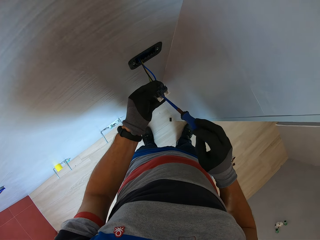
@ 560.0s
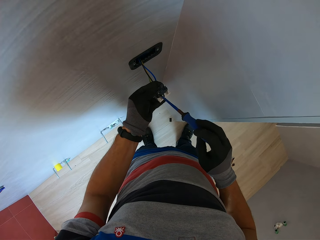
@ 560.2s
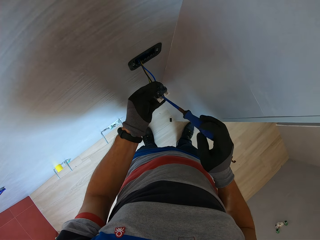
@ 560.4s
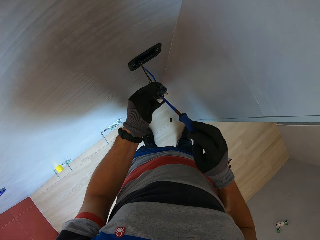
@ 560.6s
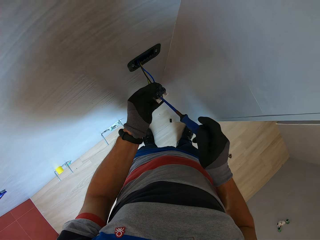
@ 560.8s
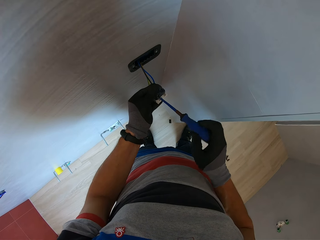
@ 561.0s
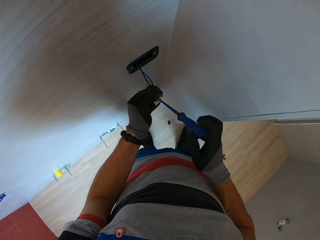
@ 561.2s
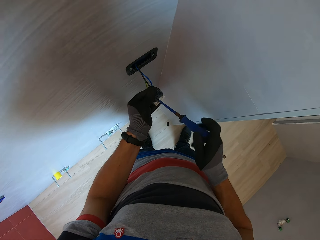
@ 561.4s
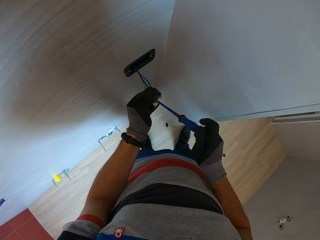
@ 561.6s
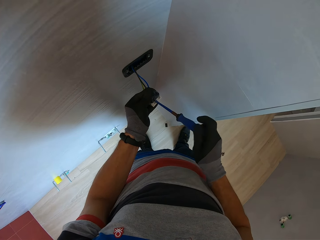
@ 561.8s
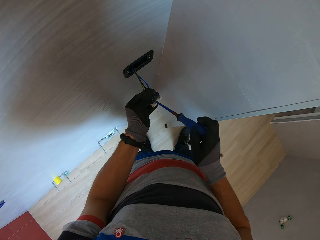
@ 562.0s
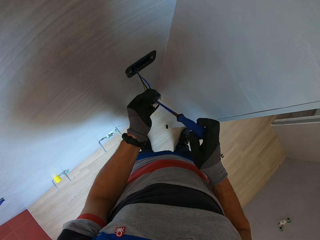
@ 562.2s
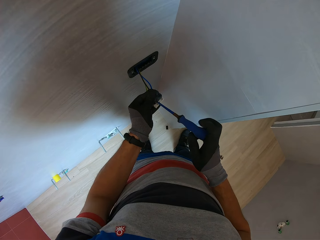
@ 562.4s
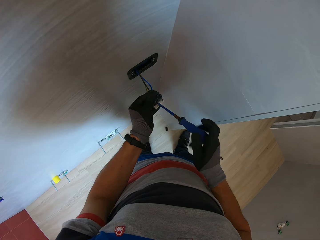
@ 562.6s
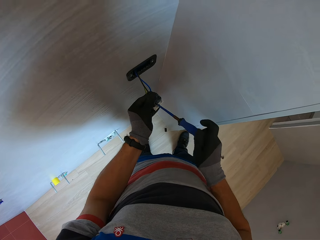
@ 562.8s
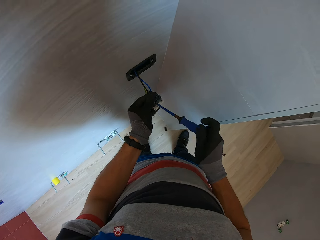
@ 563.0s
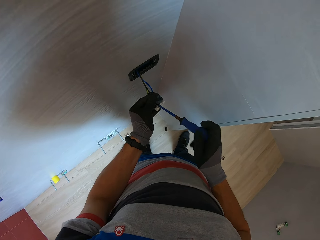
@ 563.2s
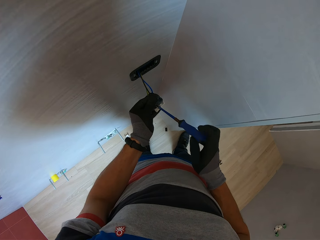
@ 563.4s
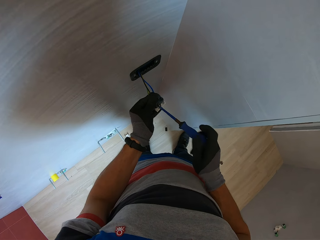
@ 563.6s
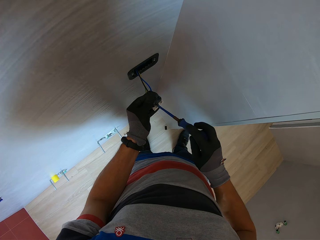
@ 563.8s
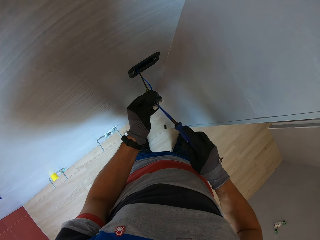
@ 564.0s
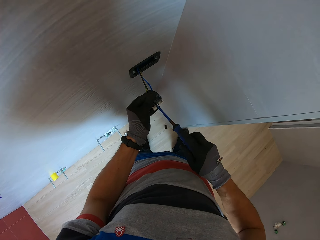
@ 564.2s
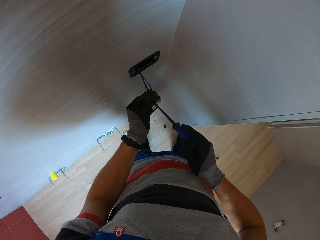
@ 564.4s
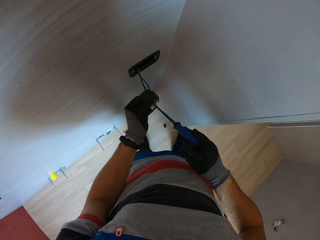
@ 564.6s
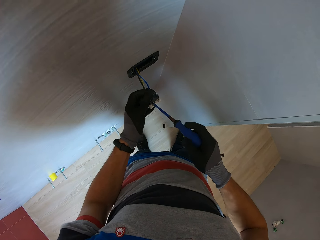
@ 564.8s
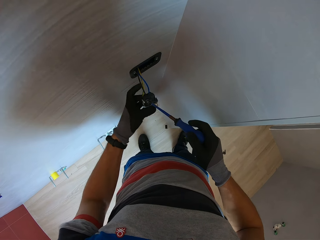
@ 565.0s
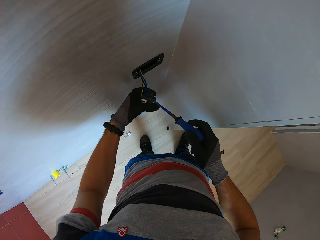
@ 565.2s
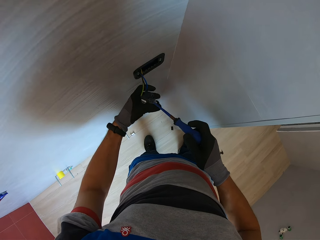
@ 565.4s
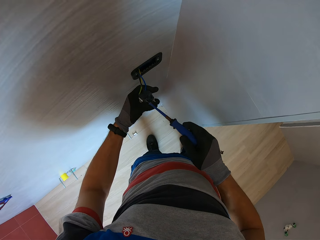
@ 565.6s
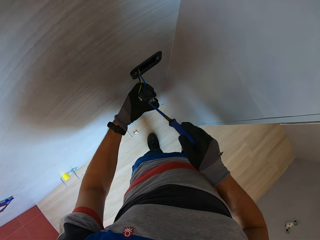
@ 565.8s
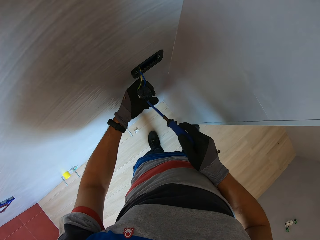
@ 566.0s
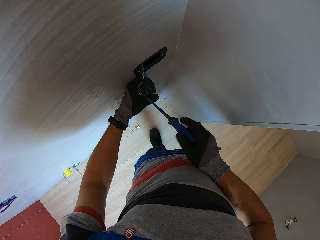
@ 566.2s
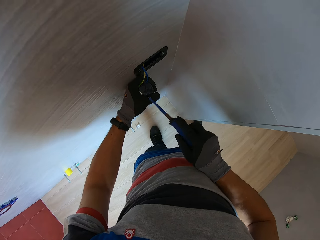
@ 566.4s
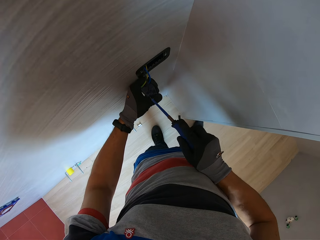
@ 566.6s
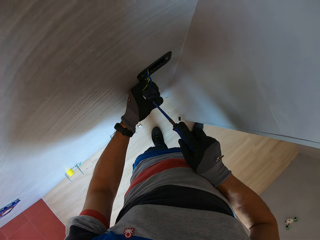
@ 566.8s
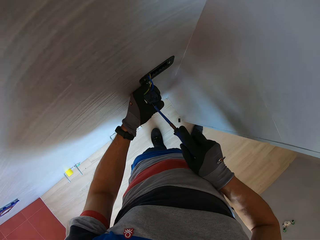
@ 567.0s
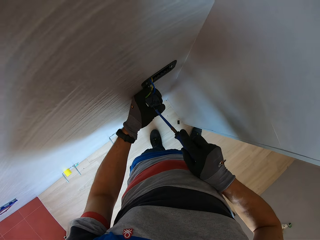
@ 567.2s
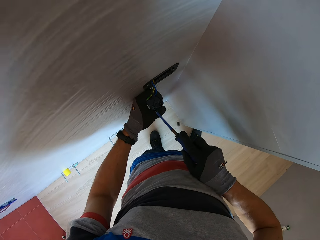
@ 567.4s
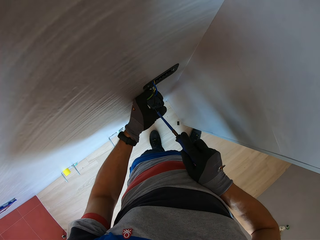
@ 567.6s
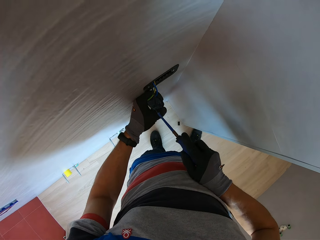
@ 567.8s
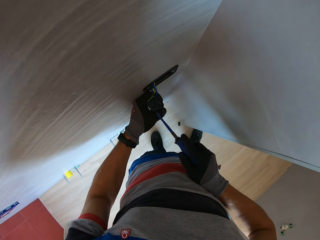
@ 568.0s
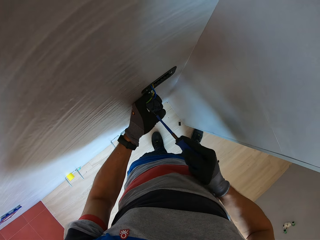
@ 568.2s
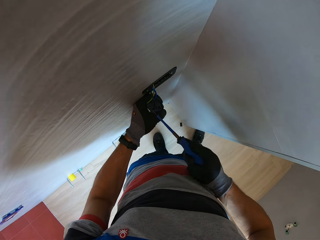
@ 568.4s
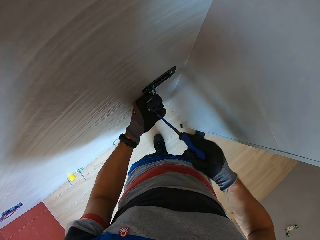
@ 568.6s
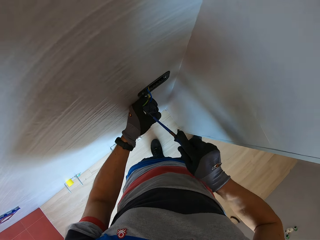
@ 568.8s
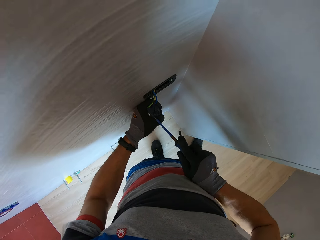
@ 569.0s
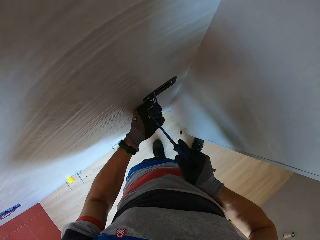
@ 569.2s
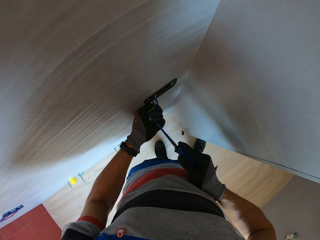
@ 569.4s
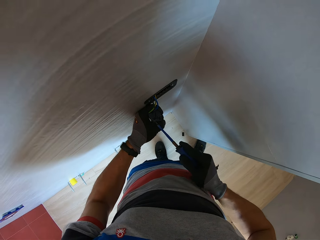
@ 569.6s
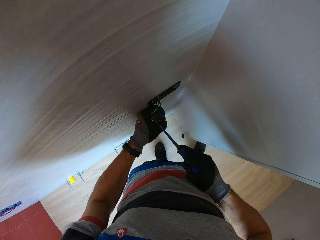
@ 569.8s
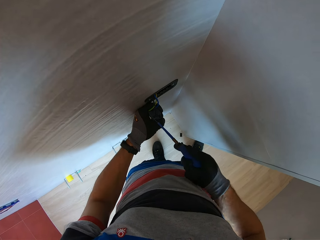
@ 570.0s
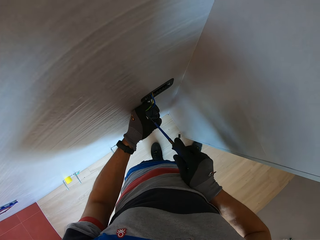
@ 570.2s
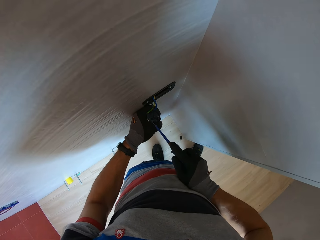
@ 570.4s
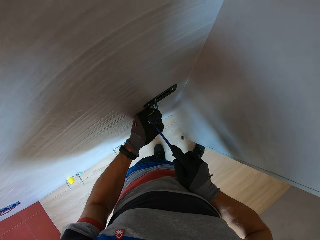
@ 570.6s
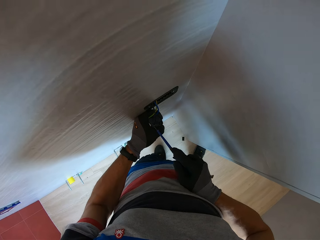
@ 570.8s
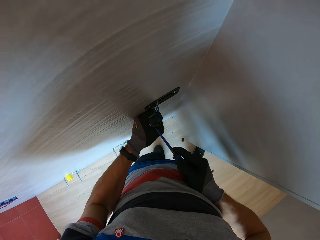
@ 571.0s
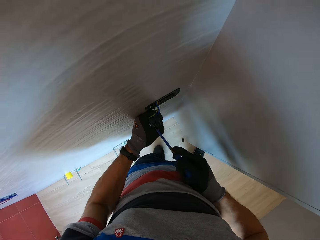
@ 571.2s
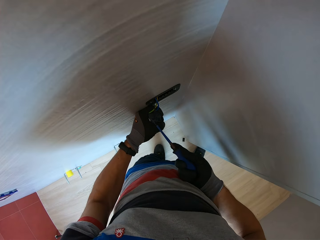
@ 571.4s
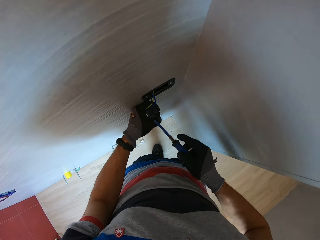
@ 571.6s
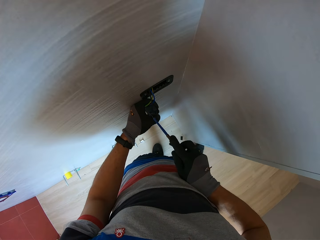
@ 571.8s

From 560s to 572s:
The camera wearer tightens a screw into the socket with a screwdriver. They adjust the holder with the screwdriver.

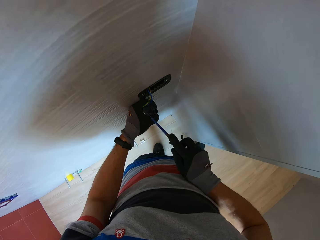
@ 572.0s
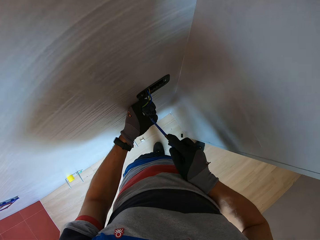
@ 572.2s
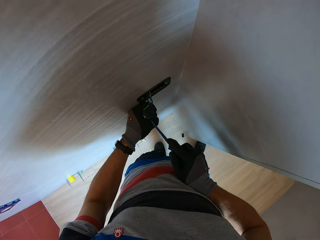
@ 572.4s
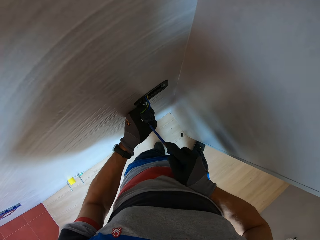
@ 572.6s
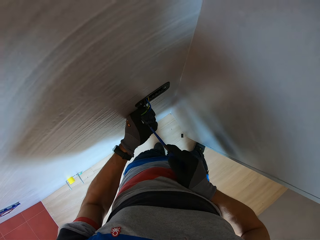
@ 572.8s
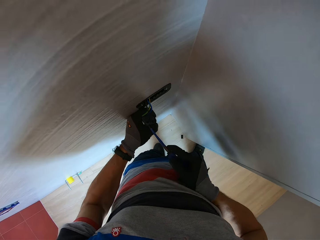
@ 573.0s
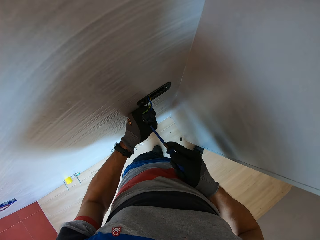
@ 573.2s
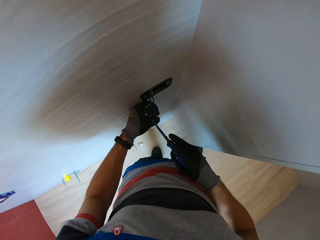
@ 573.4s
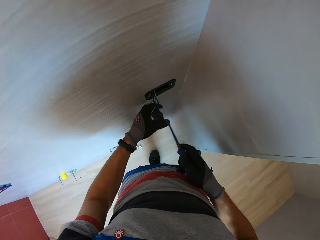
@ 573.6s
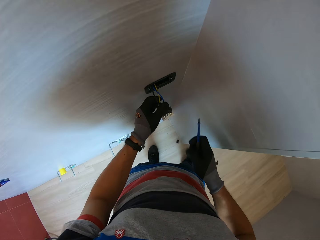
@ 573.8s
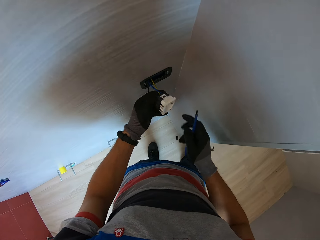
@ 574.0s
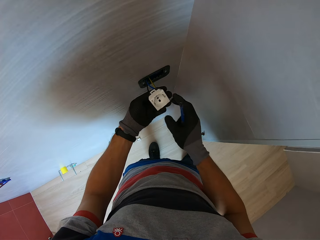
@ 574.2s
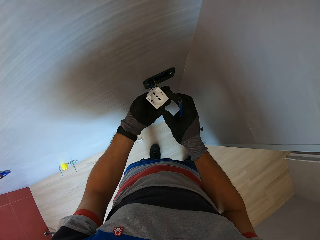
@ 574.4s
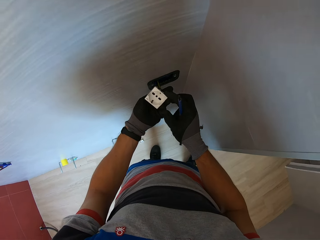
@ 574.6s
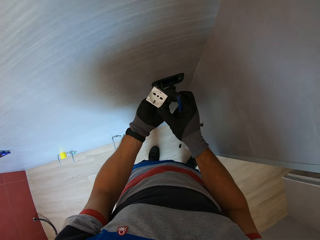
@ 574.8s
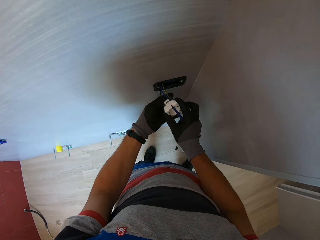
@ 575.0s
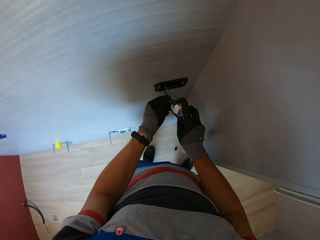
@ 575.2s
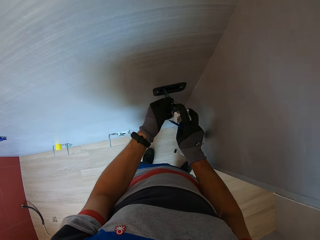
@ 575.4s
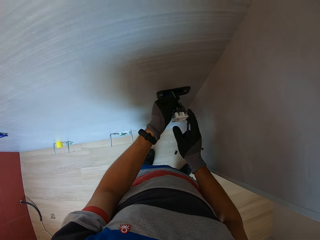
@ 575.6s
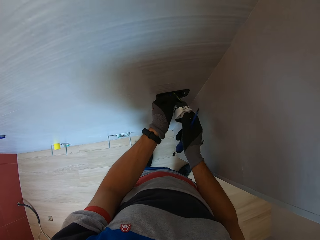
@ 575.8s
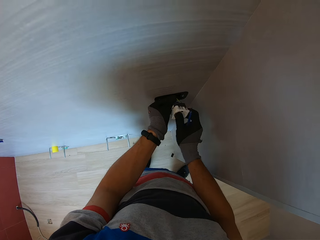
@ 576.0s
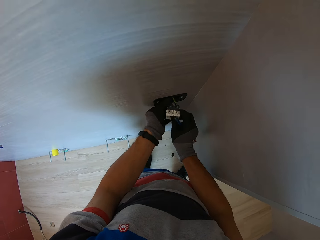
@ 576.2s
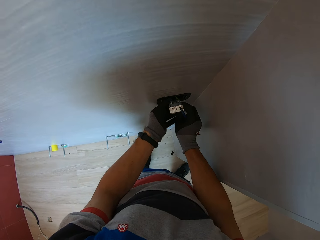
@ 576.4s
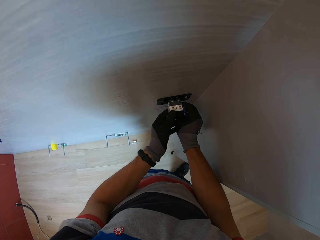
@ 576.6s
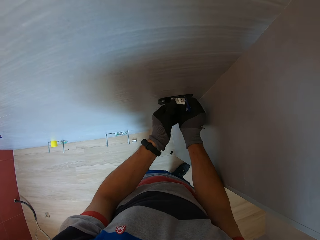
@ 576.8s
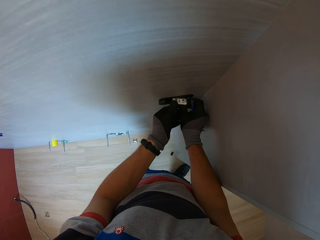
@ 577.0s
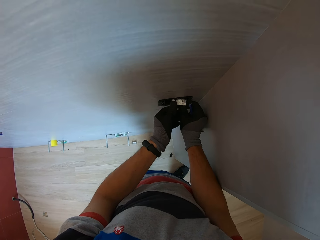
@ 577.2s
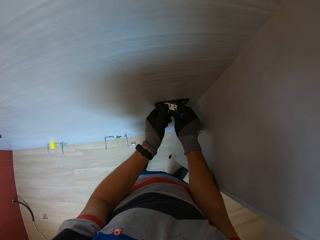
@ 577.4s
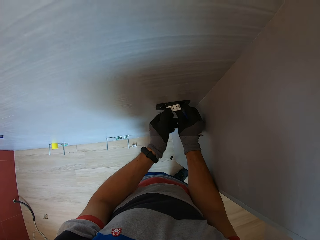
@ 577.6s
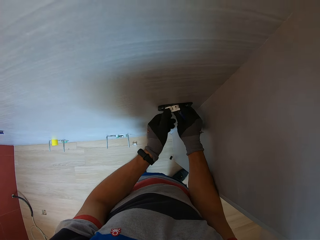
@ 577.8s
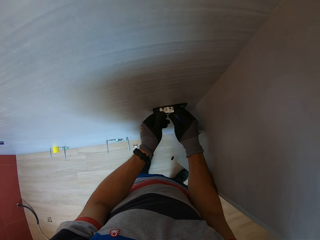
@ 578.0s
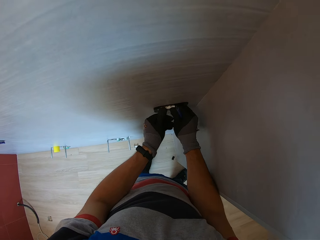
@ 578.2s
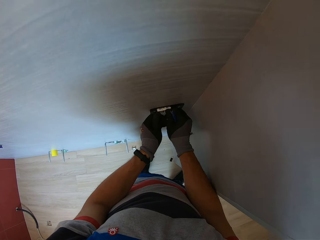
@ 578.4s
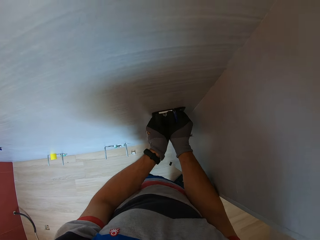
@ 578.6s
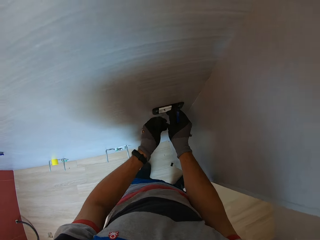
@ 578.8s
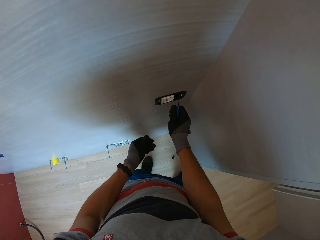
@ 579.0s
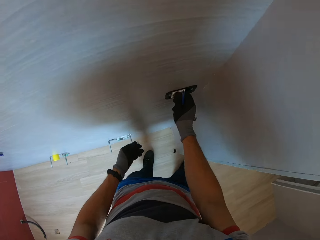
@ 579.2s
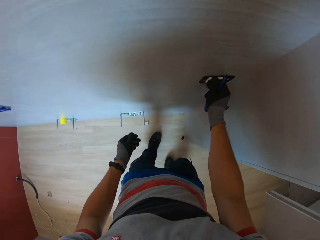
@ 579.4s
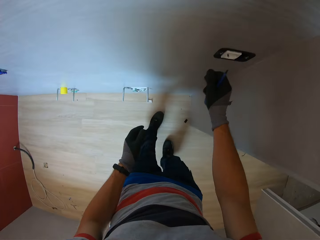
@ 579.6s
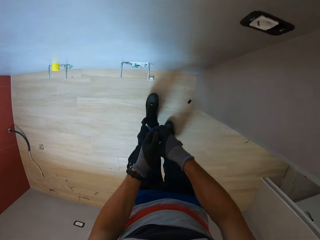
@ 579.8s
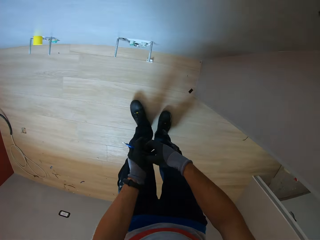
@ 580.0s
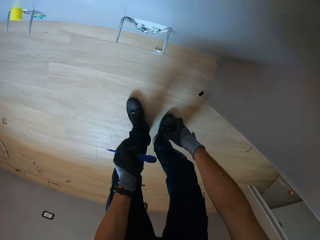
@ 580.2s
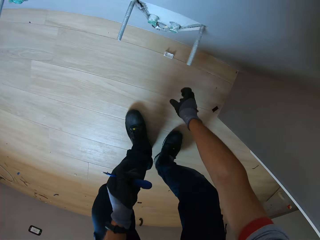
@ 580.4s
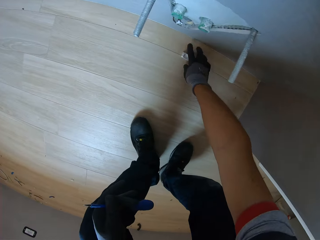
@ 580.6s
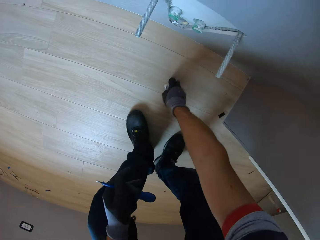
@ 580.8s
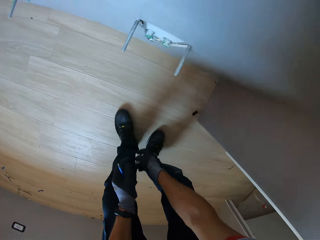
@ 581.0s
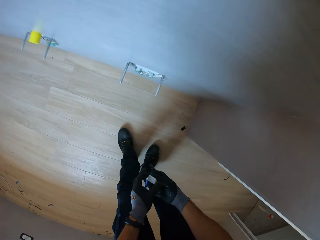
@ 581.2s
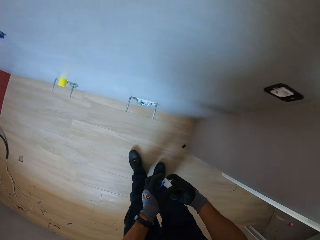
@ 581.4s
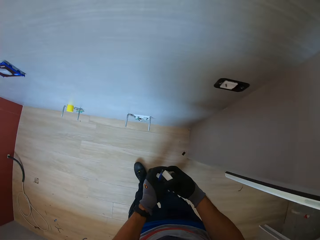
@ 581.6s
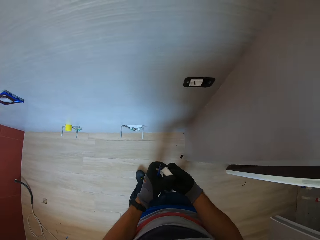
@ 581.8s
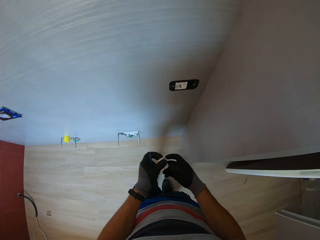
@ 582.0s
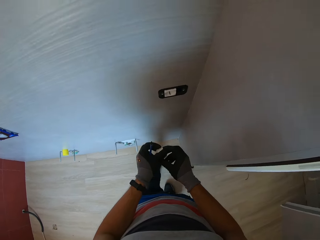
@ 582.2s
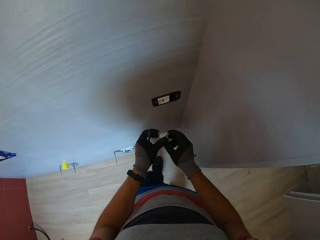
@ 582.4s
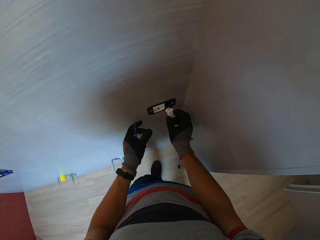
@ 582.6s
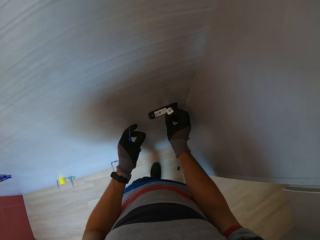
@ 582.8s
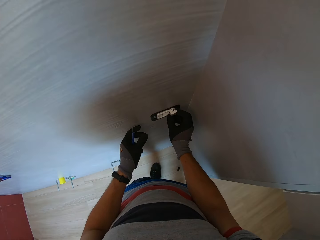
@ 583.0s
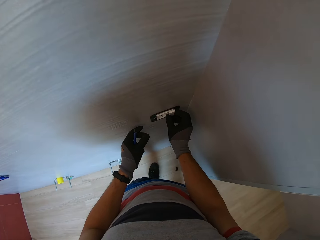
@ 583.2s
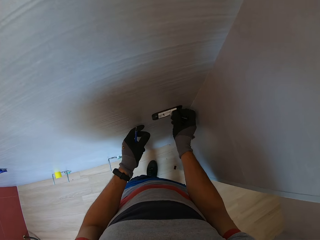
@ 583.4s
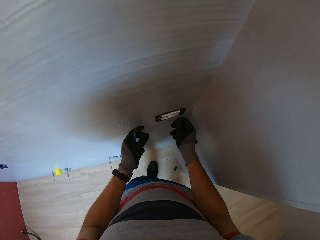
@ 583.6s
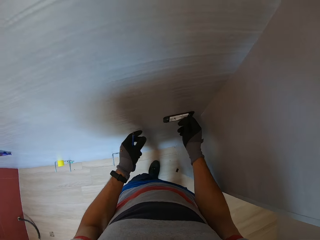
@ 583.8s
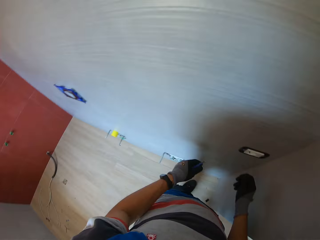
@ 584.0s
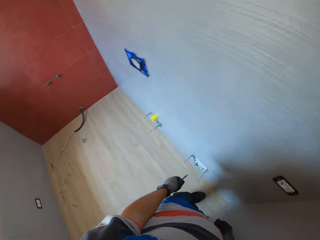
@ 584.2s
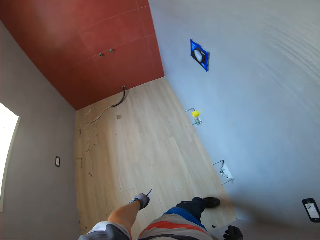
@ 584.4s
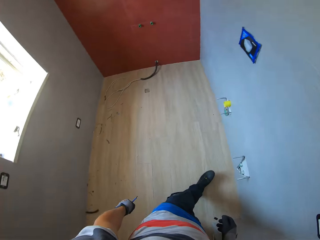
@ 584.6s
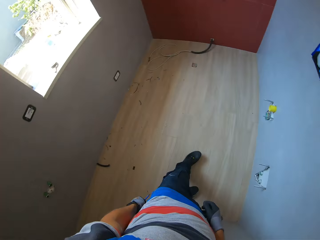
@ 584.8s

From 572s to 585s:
The camera wearer looks at the socket. They insert the socket in the wall. They bend down and pick up the socket. They insert the socket in the wall.
